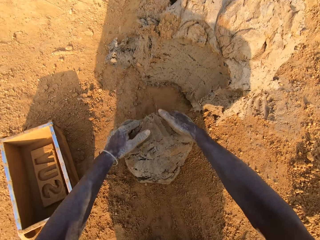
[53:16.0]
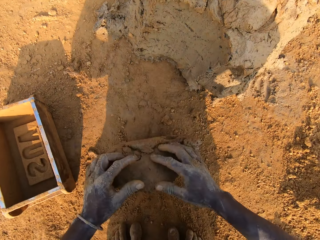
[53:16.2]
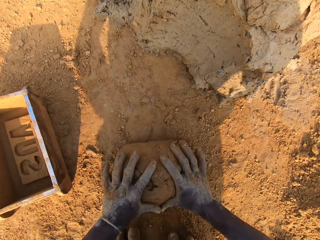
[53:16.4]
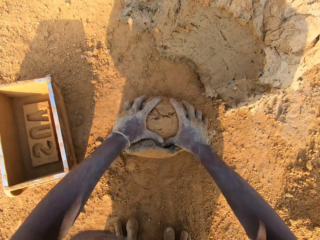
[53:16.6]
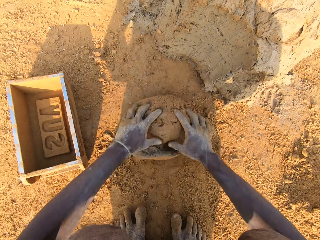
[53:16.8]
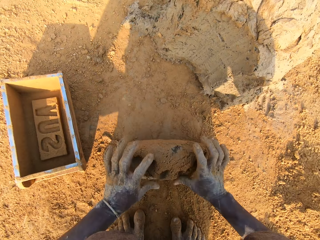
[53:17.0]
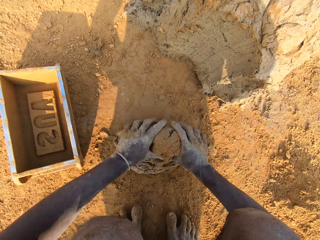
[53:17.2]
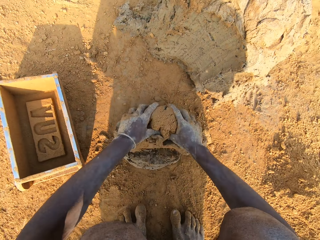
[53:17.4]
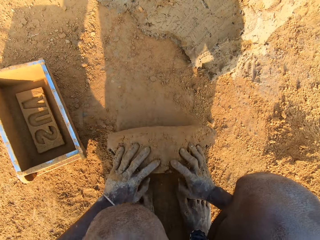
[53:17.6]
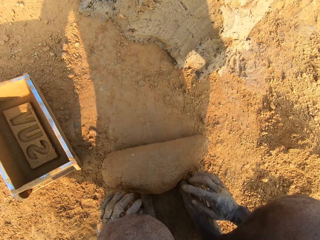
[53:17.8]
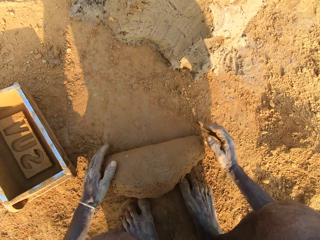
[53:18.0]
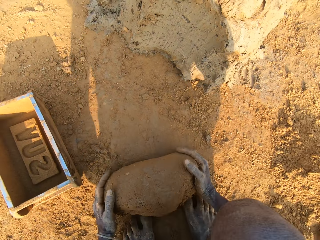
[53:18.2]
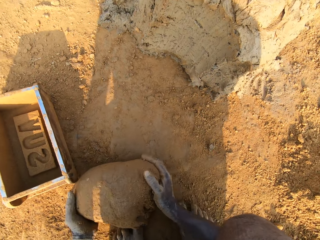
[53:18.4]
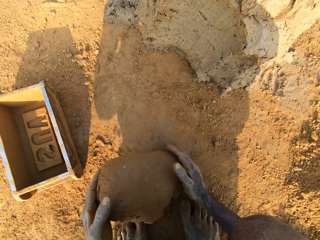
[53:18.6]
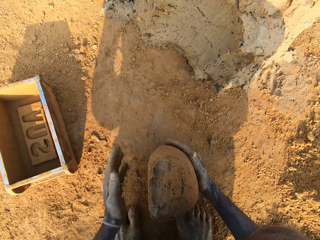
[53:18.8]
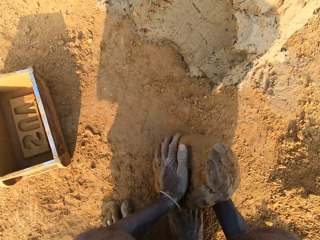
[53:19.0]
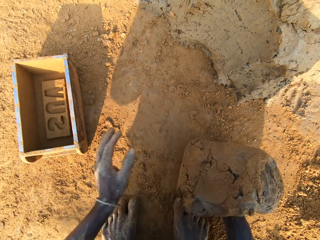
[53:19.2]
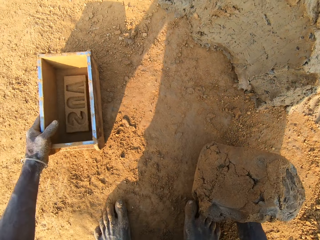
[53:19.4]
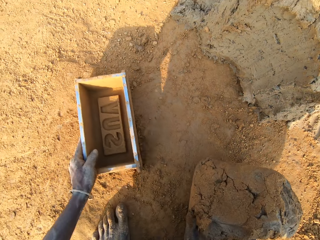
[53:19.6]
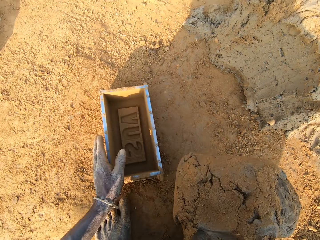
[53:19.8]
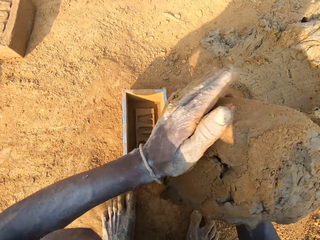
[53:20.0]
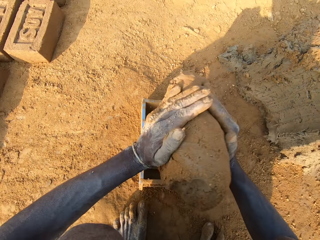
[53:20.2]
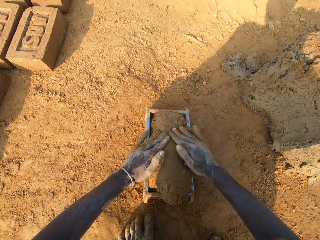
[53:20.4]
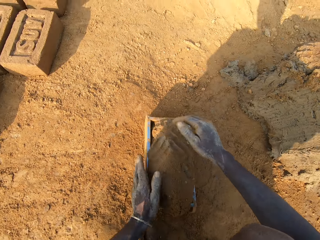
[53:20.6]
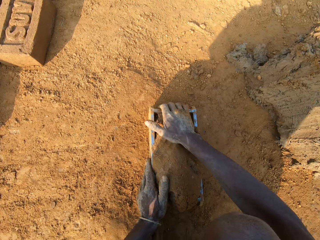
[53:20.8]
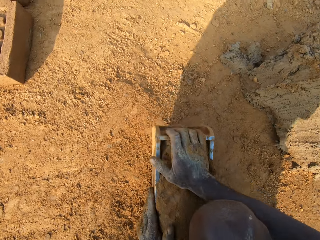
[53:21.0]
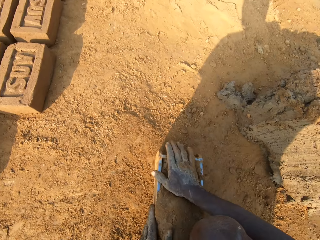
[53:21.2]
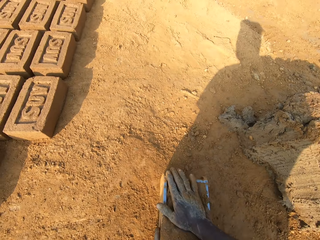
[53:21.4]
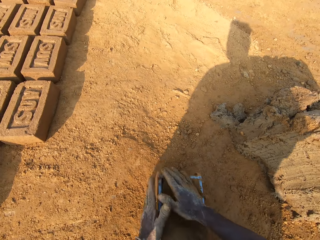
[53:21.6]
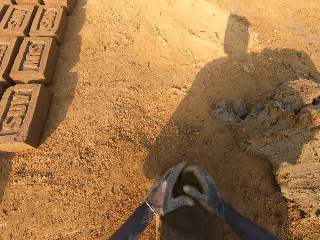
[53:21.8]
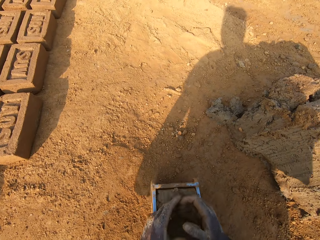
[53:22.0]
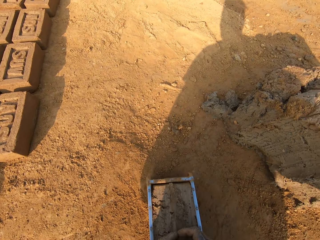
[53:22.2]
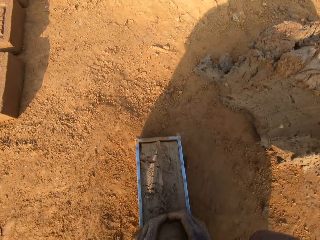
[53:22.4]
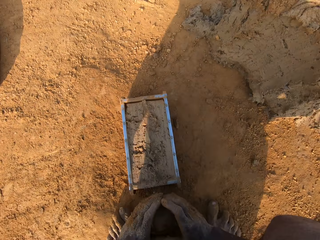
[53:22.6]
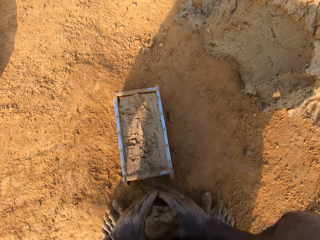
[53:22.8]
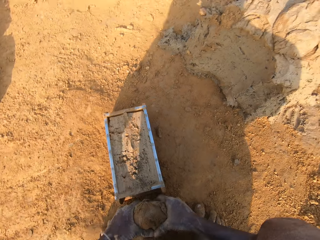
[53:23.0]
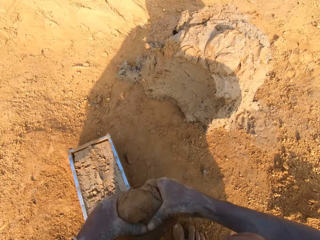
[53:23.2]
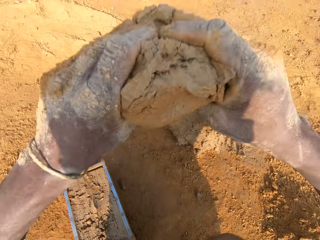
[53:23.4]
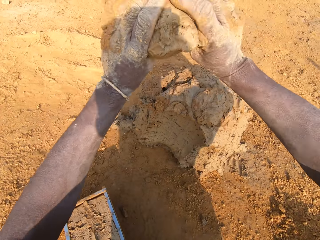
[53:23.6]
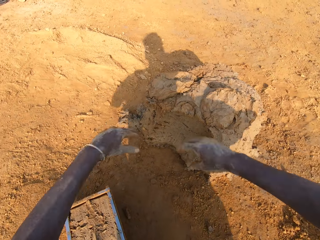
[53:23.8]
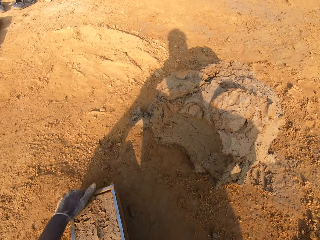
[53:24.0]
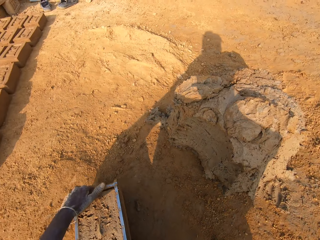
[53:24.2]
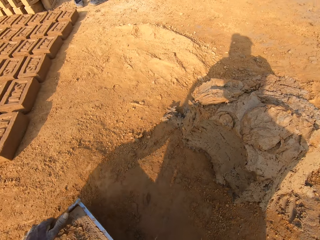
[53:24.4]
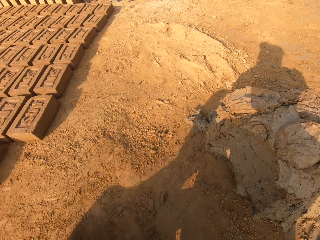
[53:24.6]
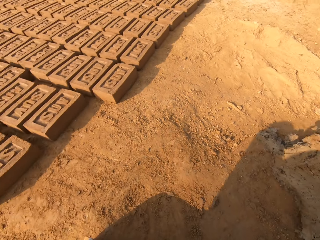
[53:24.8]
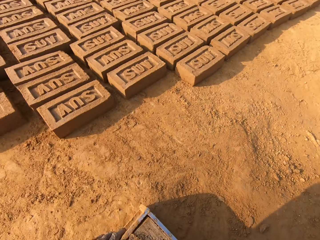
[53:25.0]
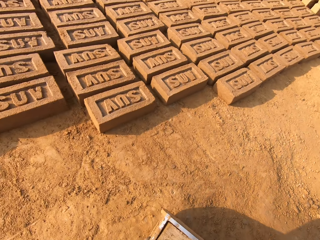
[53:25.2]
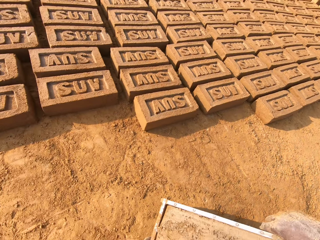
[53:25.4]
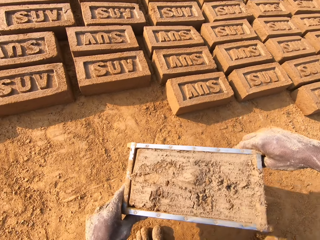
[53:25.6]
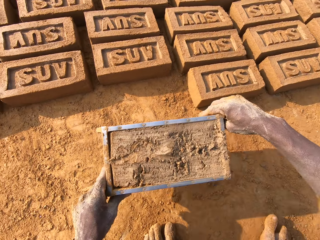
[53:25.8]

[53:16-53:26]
The camera wearer takes the mud ball. He moves the brick mold closer with his left hand. He loads the mortar into the brick mold. He levels the mud. He scrapes mortar from the brick mold with his hands. He drops the portion of mortar in his hands on the heap of mortar. He moves the brick mold closer to the bricks aligned on the ground.

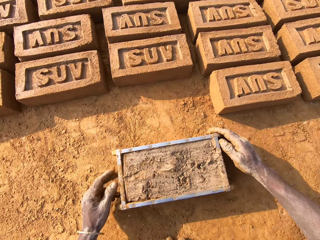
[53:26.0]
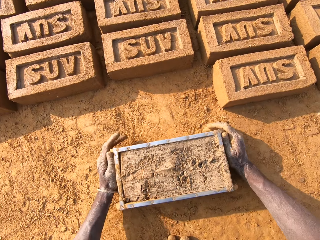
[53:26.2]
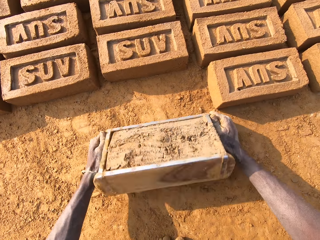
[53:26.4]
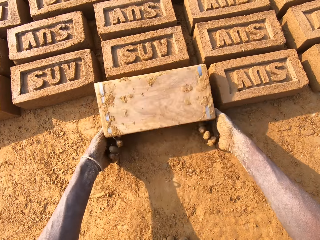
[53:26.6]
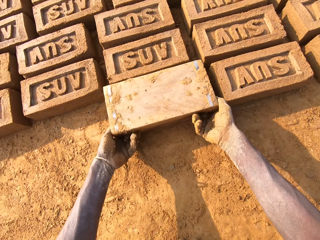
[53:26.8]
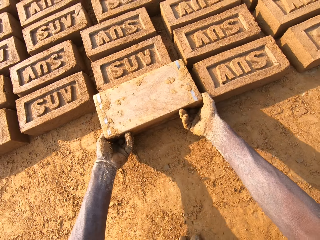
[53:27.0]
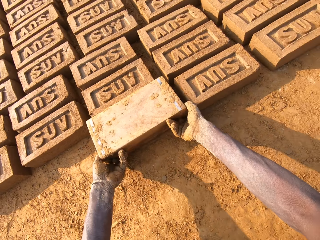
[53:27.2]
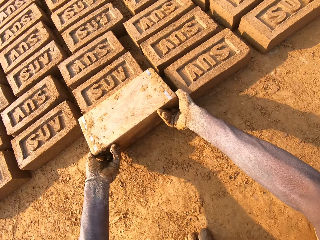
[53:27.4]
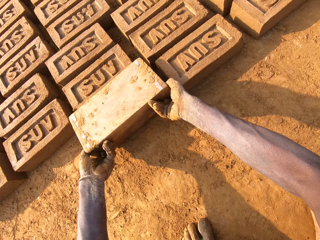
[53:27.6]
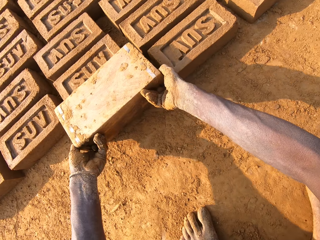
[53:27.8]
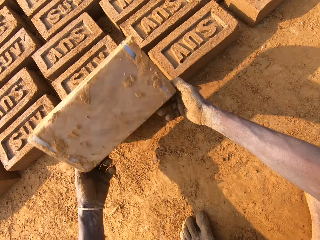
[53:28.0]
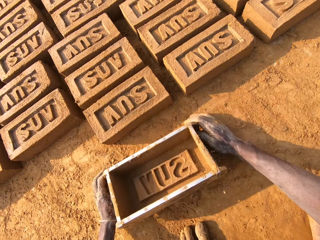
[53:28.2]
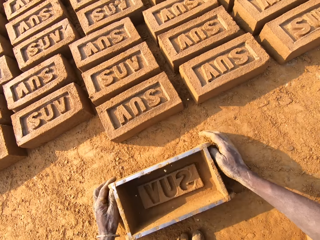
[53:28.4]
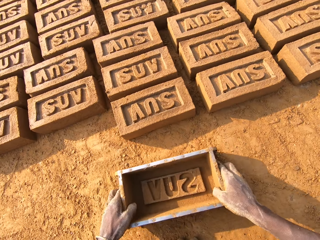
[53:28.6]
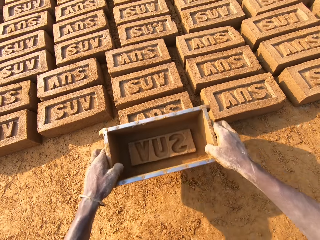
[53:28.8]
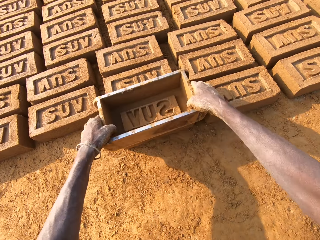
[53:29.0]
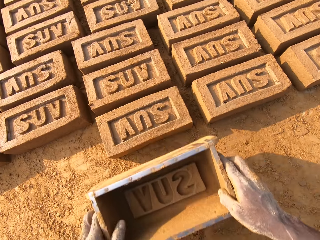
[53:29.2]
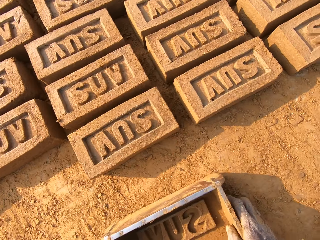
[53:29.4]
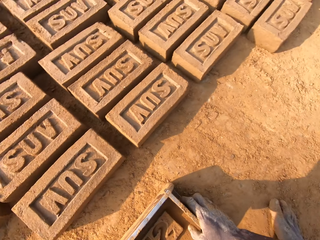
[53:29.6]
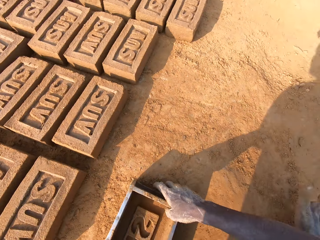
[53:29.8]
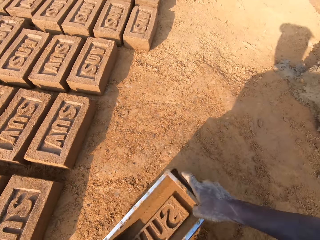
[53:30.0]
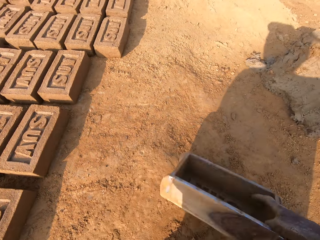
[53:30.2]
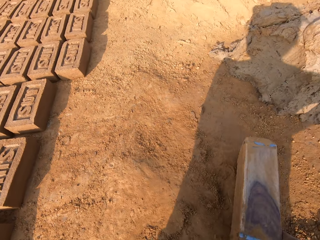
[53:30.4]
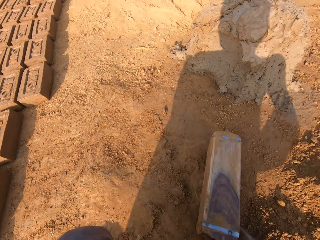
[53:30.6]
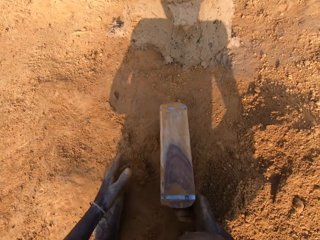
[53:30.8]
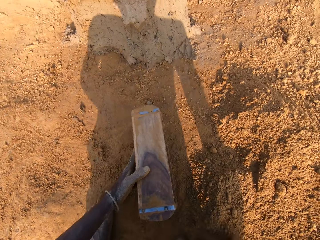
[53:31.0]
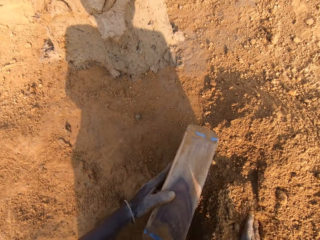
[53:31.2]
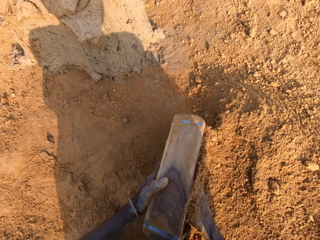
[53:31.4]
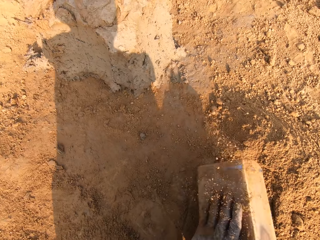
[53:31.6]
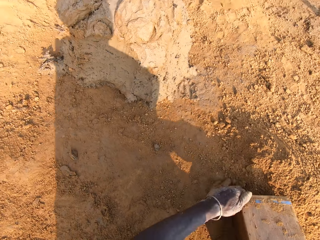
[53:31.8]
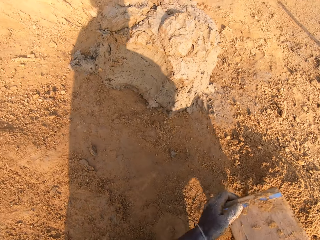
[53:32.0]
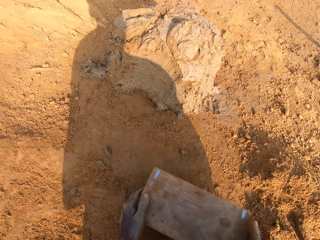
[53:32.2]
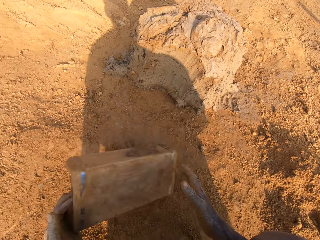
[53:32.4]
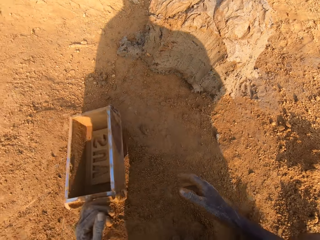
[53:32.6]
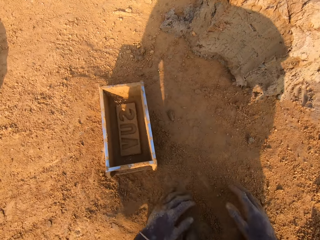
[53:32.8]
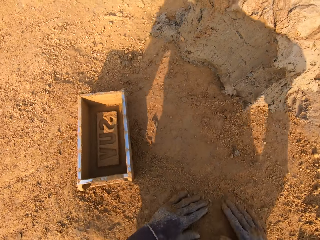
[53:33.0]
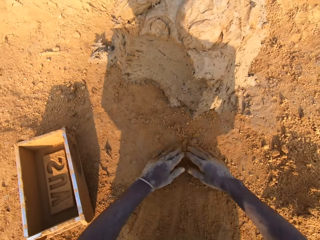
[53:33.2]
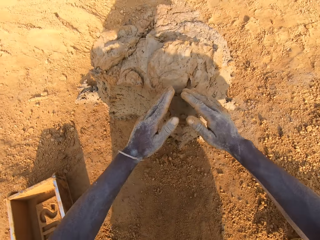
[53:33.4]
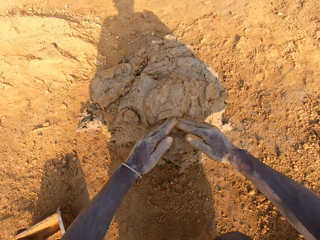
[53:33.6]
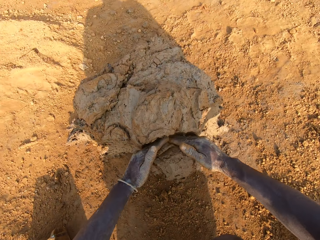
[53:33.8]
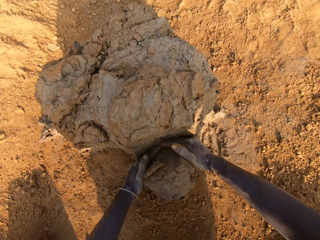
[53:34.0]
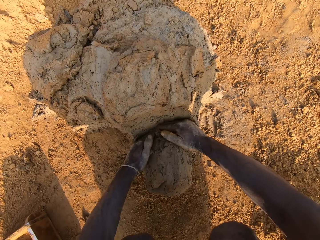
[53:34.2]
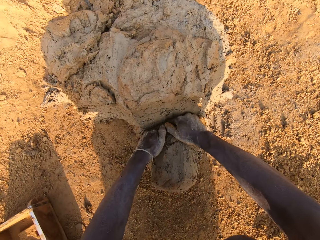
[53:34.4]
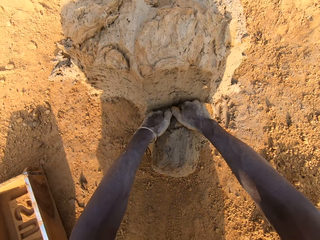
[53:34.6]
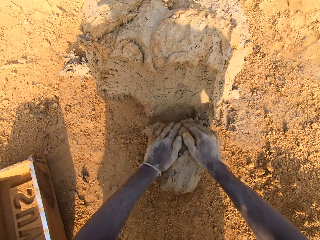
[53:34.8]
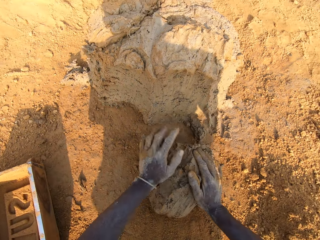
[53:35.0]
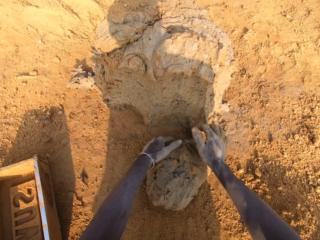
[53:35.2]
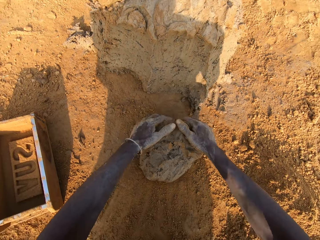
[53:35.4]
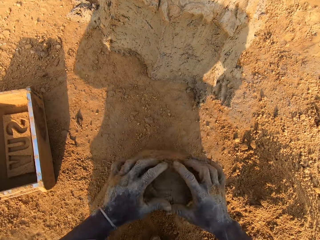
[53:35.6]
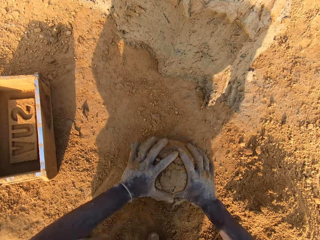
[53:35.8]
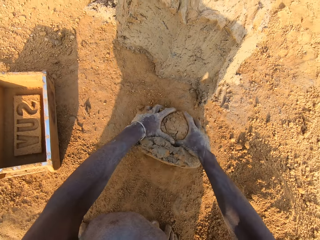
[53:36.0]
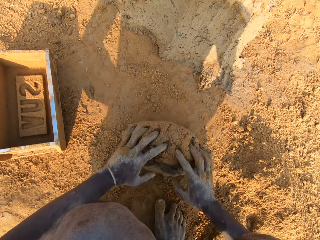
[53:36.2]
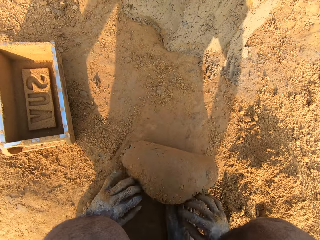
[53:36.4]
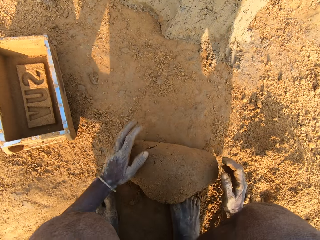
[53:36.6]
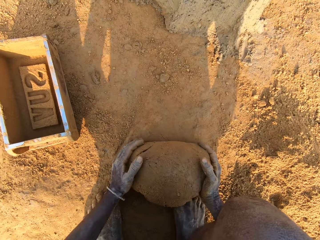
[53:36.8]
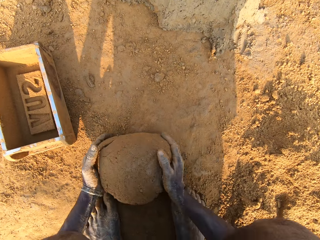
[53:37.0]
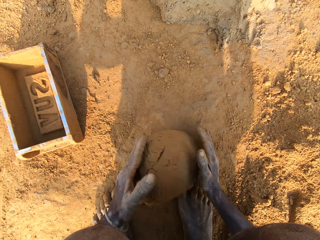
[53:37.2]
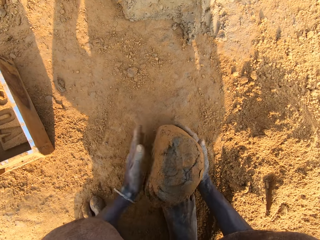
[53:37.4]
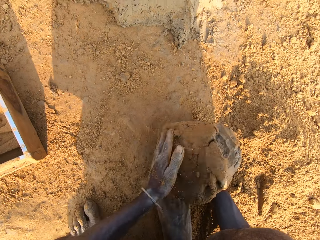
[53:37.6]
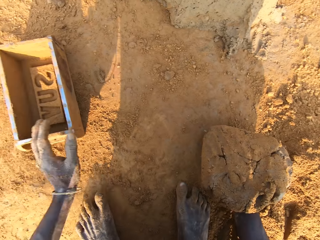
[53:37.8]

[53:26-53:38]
The camera wearer puts down the brick mold. He flips the brick mold upside down. He lays the brick. He removes the brick mold from the brick. He puts down the brick mold. He taps the brick with the brick mold in his hands. He puts down the brick mold. He moves to the sandy area. He packs sand or soil into the brick mold. He pours the sand in the brick mold on the ground. He puts the brick mold on the ground. He slides his hands on the ground. He spreads the soil. He cuts out a portion of mortar from the heap of mortar with his hands. He molds the mortar on the ground.
